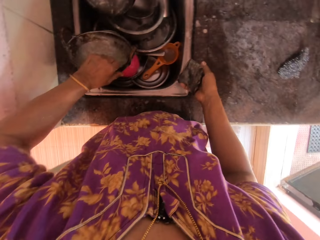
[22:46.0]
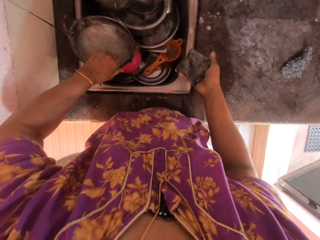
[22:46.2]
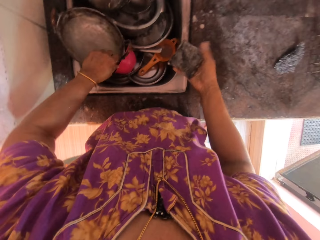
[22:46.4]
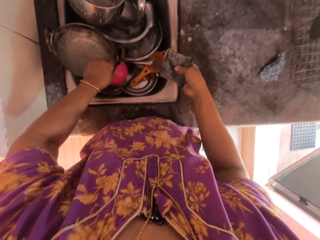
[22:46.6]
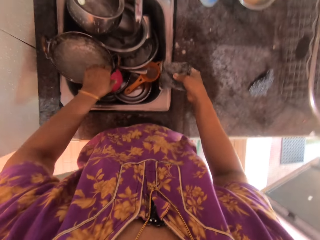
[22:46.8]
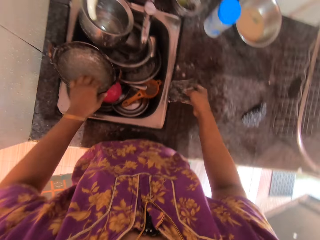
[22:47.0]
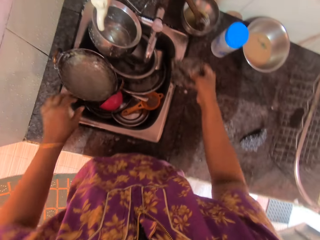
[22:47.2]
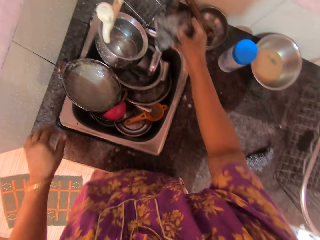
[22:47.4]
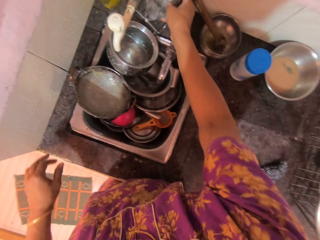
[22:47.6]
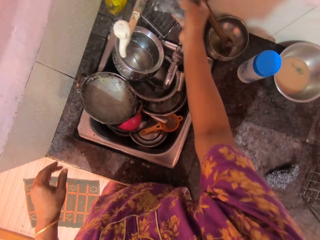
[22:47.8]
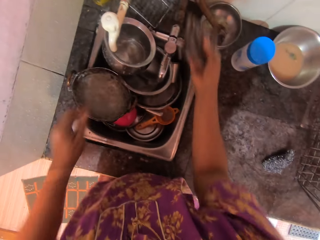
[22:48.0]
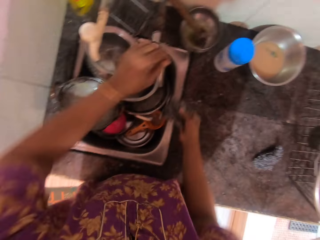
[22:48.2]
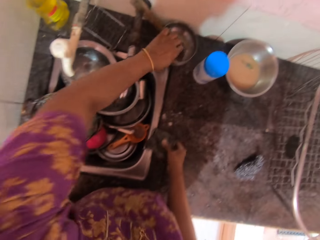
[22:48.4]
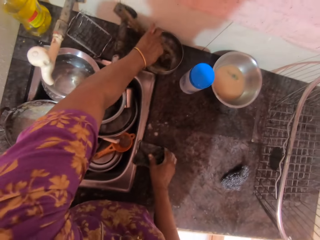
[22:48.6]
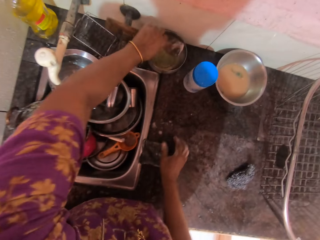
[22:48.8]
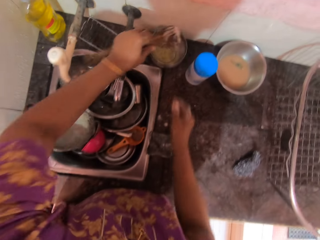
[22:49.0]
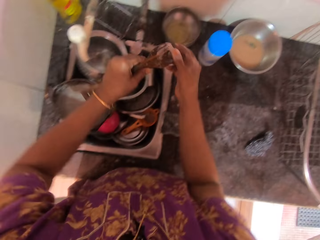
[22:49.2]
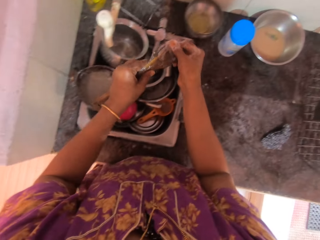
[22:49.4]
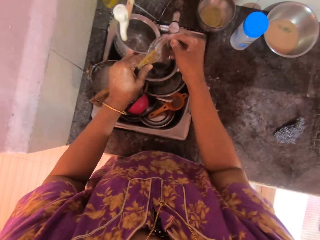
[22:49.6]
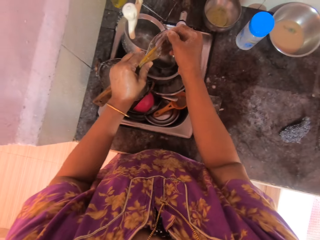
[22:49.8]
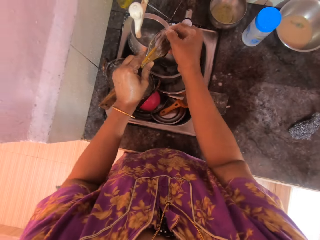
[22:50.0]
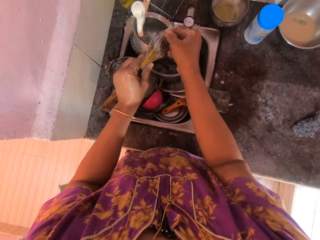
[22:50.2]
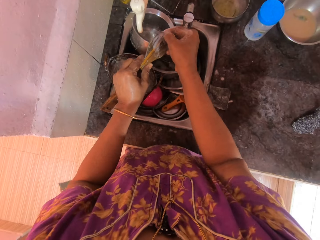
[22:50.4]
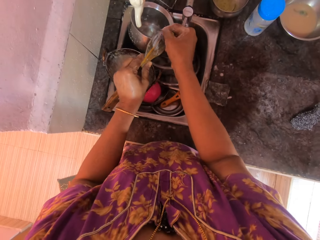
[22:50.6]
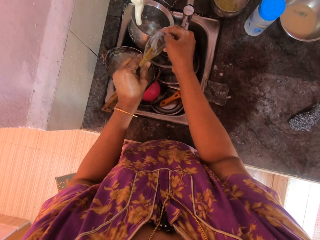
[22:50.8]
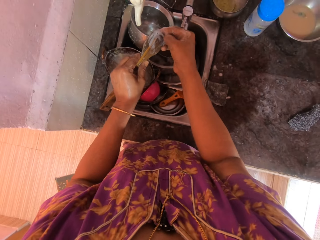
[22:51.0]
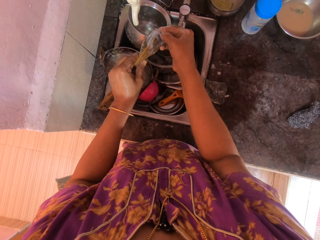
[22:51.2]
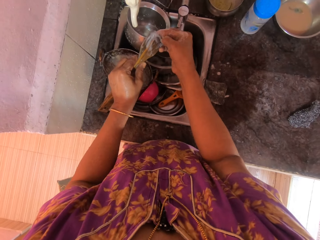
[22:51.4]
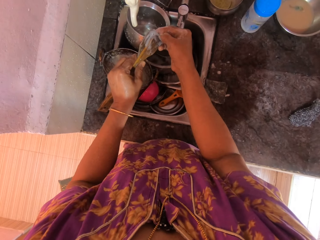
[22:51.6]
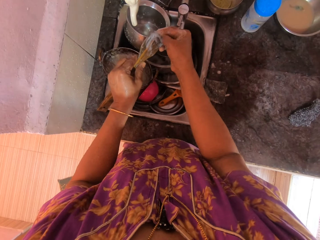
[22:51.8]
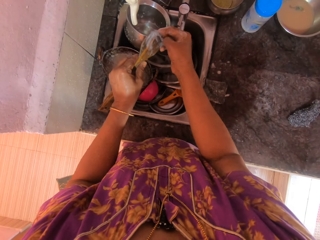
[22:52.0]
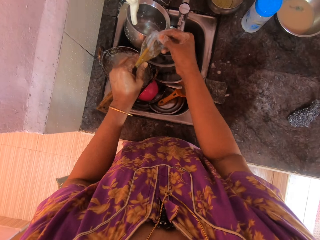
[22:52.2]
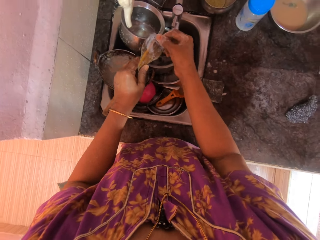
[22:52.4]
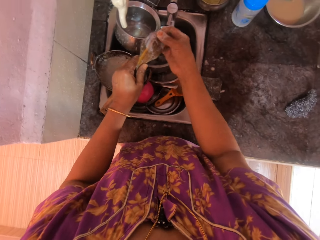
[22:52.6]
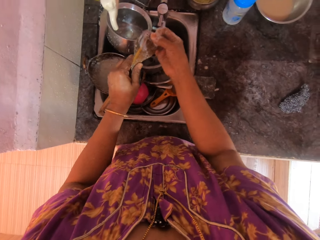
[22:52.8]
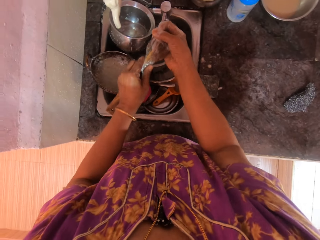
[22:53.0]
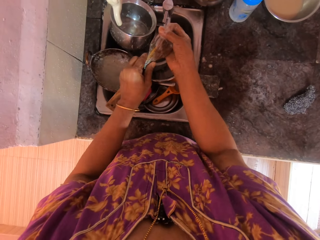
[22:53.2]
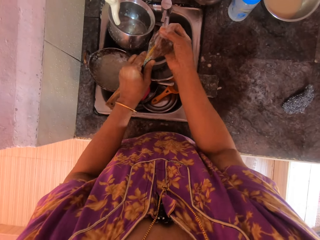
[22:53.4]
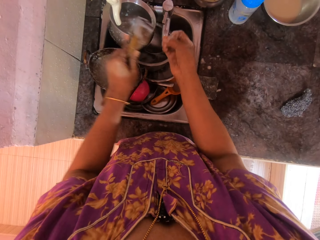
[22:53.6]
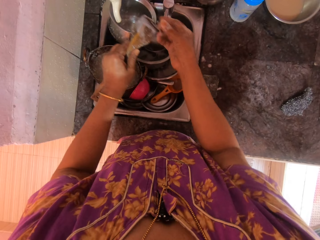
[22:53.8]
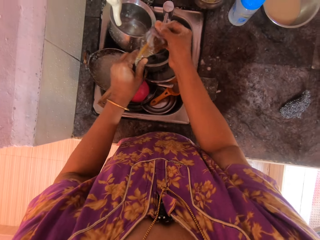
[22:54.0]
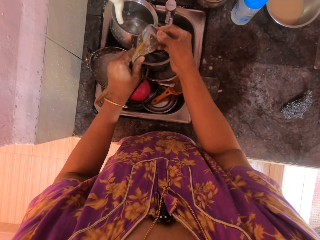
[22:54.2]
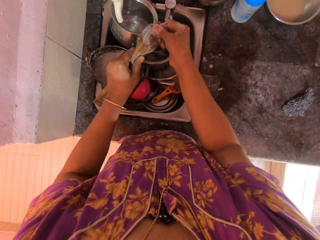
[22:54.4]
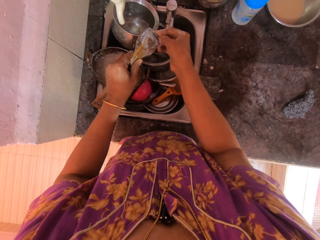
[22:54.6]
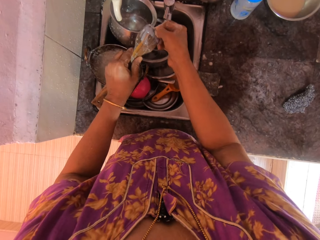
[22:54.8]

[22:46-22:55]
The camera wearer drops the pot into a sink with her left hand. She moves her right hand with the sponge towards the faucet. She drops the sponge on the countertop. She picks a wooden spoon from a stainless bowl with her right hand. She scrapes food from the wooden spoon with her left hand.

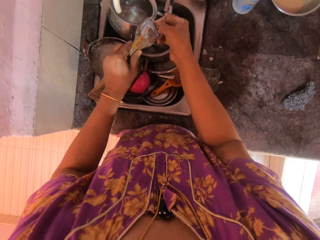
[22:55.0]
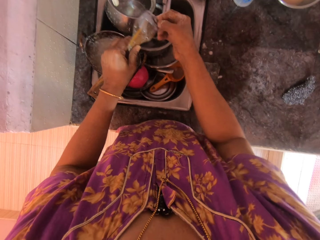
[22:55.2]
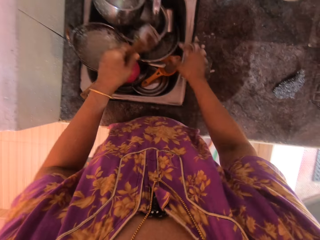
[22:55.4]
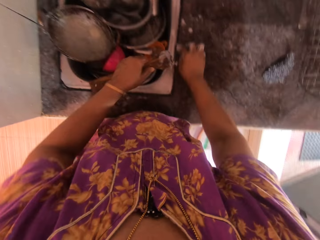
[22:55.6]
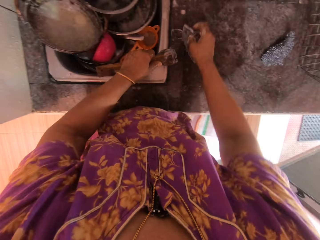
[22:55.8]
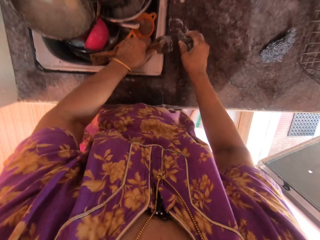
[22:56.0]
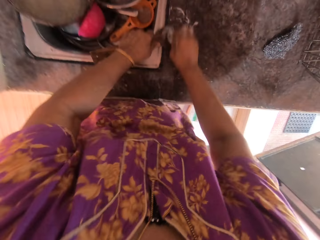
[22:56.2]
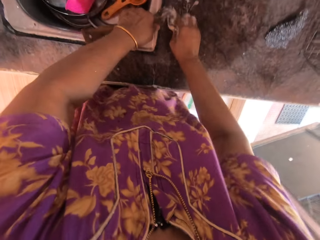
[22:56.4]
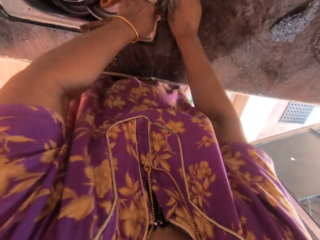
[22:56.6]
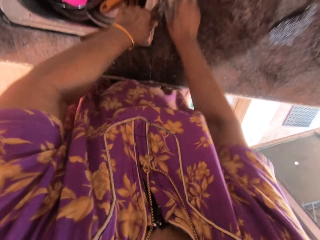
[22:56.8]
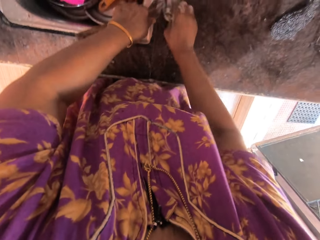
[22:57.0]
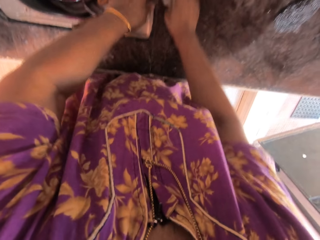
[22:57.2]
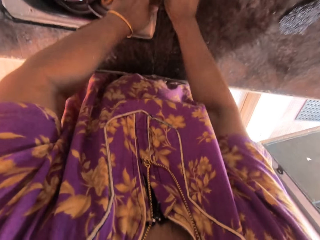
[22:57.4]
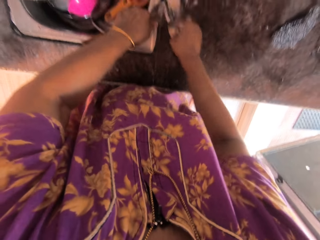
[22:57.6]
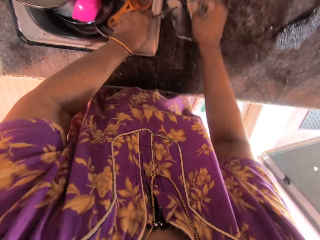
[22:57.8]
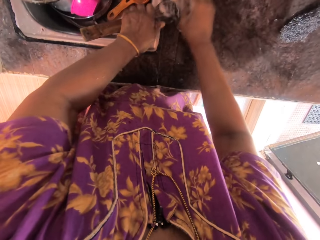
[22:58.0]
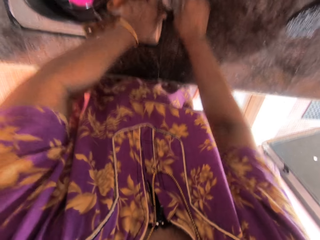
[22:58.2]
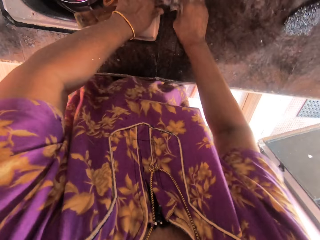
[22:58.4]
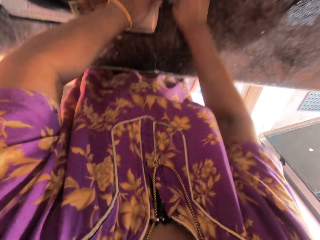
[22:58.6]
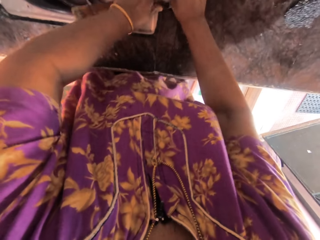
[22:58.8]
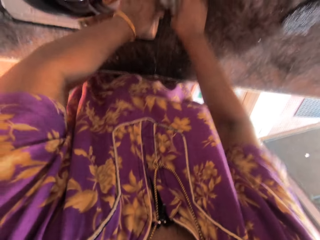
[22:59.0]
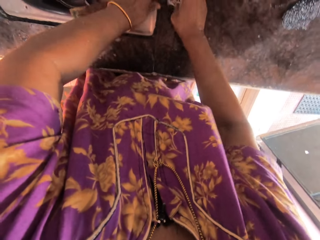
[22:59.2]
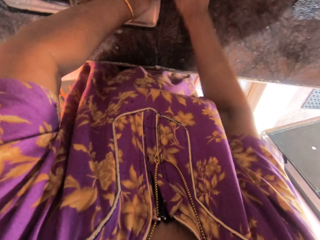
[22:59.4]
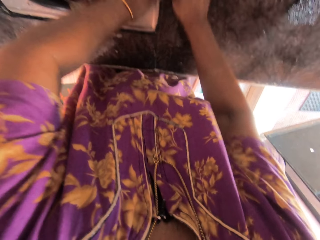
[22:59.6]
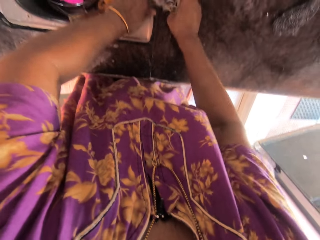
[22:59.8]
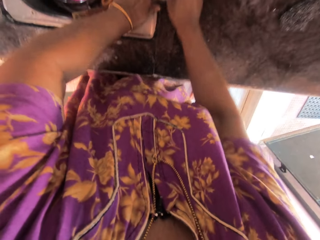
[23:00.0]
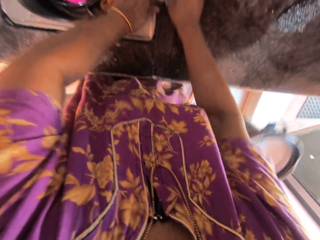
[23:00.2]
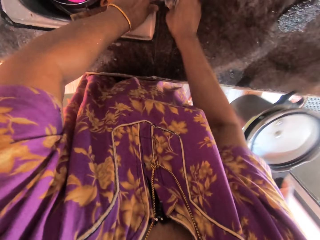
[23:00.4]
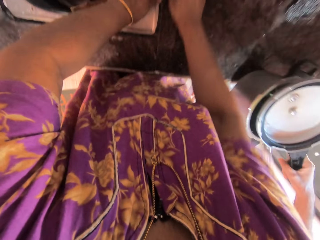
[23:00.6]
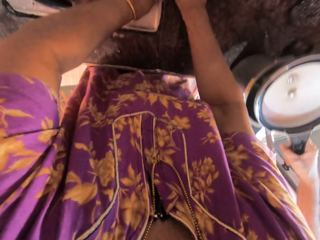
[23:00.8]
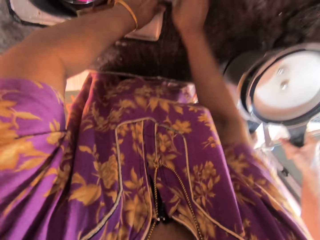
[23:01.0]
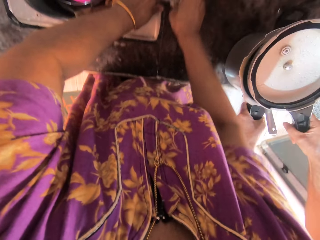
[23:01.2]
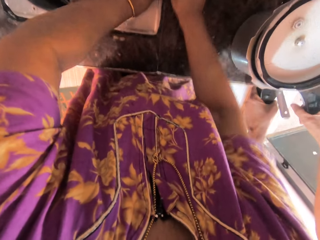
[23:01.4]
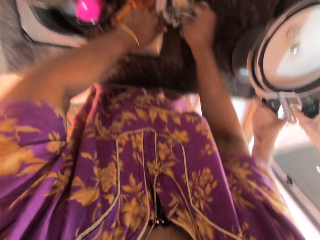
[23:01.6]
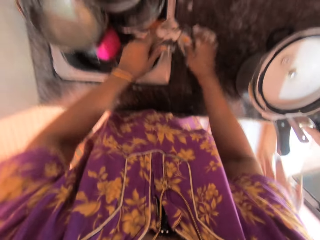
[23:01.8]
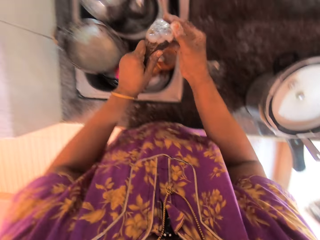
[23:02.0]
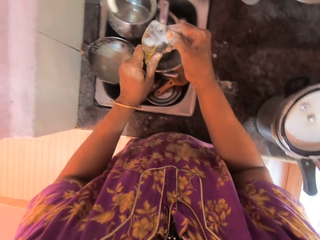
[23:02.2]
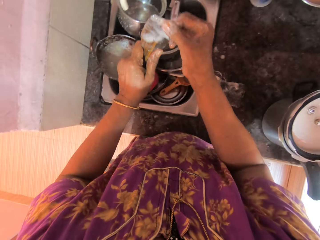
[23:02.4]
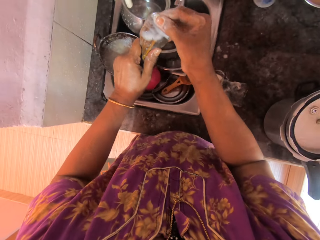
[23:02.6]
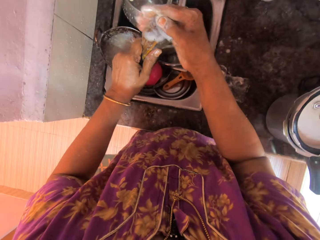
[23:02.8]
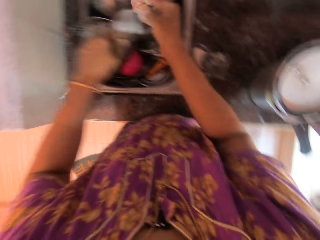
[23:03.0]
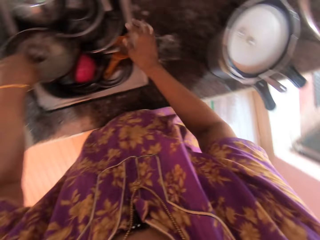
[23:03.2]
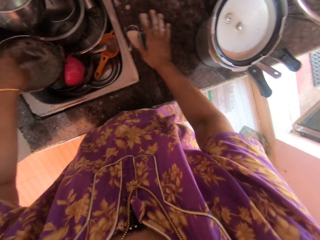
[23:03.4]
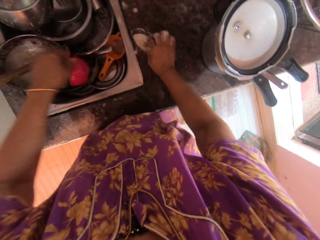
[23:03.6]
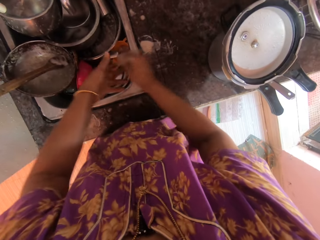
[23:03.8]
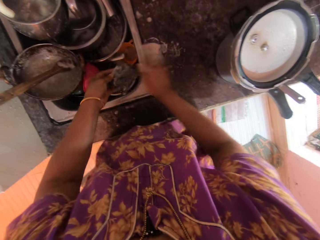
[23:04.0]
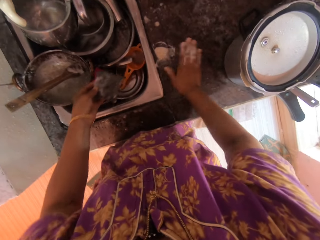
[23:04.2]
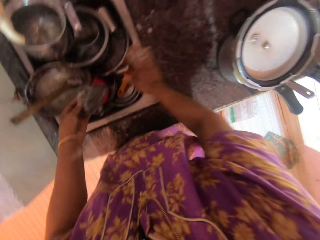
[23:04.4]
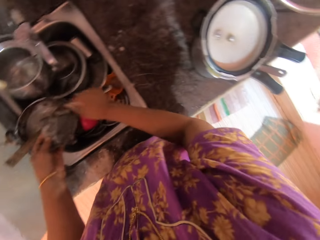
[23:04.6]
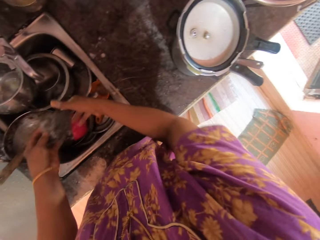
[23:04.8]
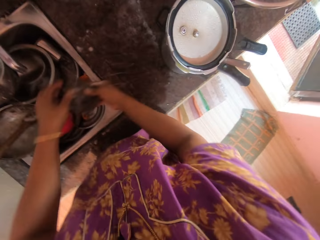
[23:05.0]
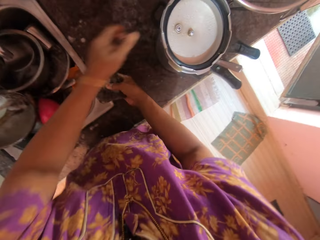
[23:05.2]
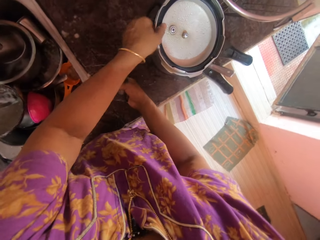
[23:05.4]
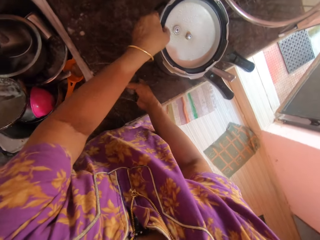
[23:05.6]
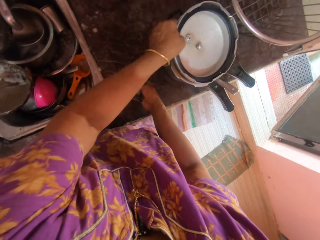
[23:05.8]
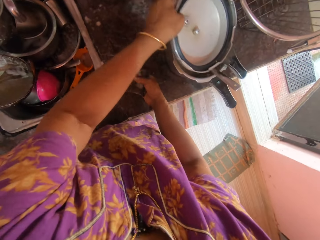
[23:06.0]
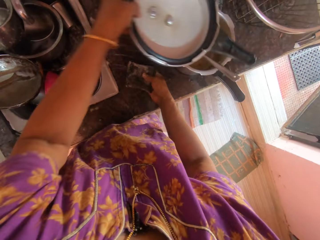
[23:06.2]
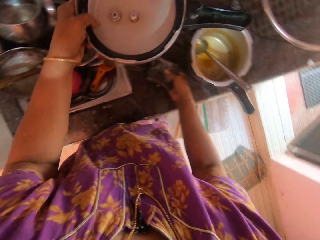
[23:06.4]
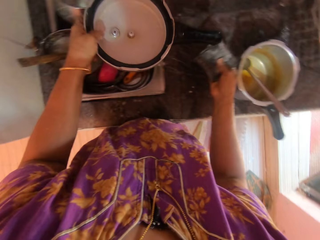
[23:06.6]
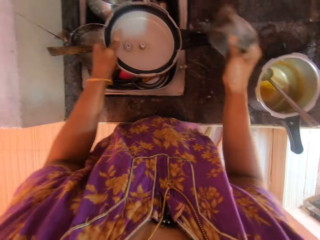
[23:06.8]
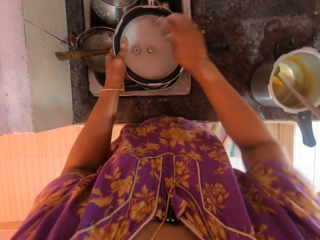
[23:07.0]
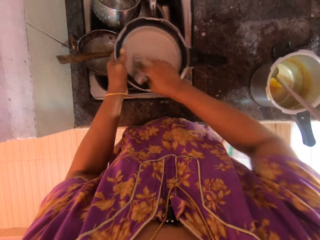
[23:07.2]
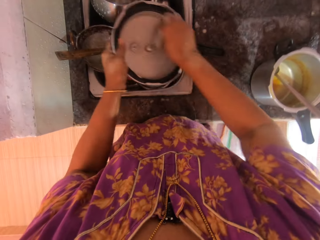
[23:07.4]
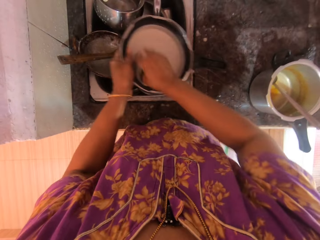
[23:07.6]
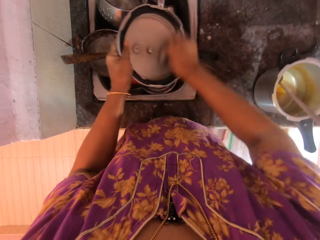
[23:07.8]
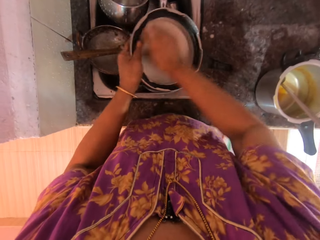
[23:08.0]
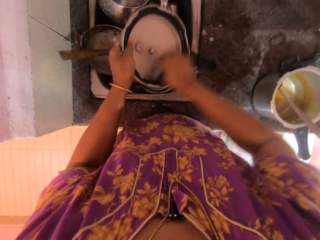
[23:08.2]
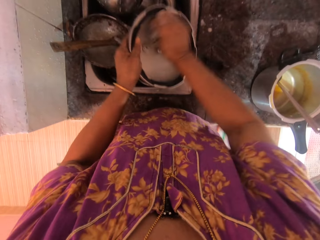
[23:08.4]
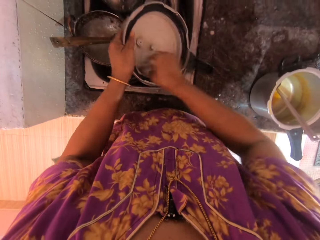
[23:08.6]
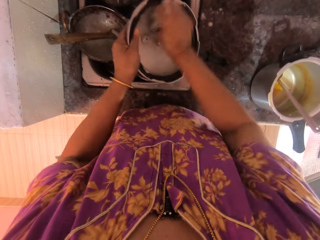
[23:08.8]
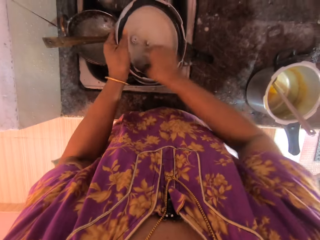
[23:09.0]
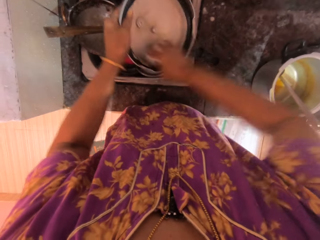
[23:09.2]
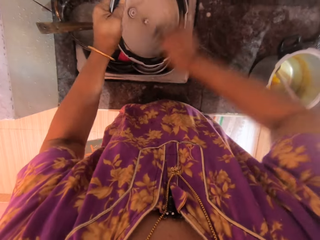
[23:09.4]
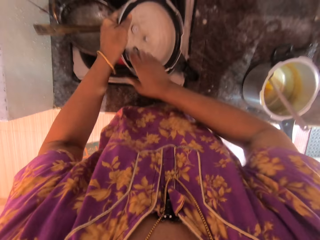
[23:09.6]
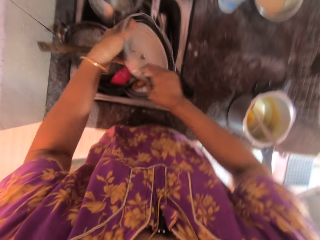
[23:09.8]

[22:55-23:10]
The camera wearer lowers the wooden spoon or cooking stick on the sink. She picks the sponge from the countertop with her left hand. She washes the wooden spoon with the sponge. She turns over the wooden spoon. She washes the wooden spoon with the sponge on the countertop. A man drops a pressure pot on the countertop. The camera wearer drops the sponge on the countertop. She scratches the cooking stick. She washes the wooden spoon with her left hand. She drops the wooden spoon into the pot. She picks the sponge with her left hand, passes the sponge to her right hand. She wipes soapy foam into the sink with her right hand. She passes the sponge back to her right hand. She picks the pressure pot lid with her left hand. She washes the pressure pot lid.
